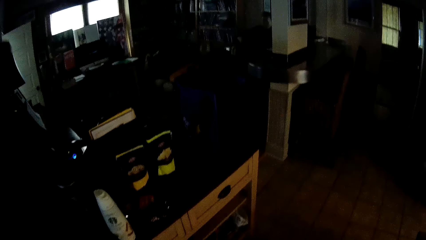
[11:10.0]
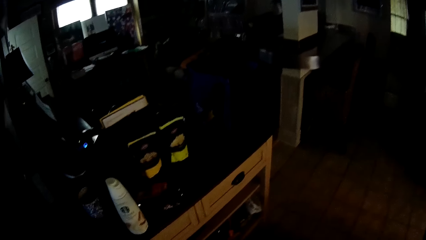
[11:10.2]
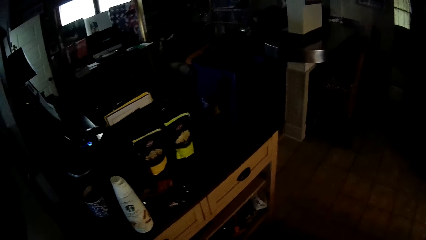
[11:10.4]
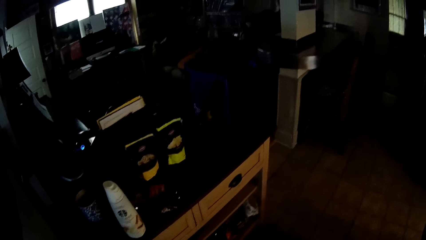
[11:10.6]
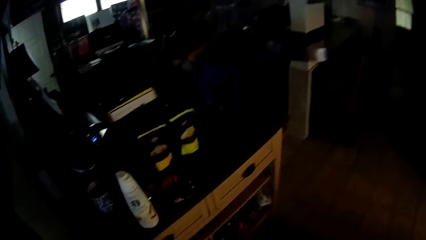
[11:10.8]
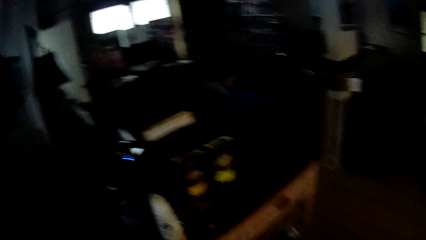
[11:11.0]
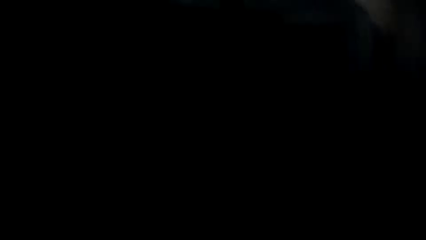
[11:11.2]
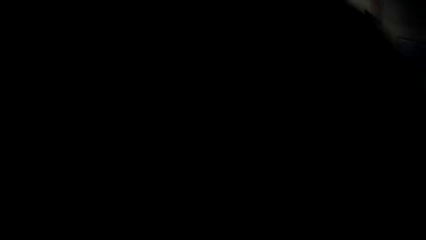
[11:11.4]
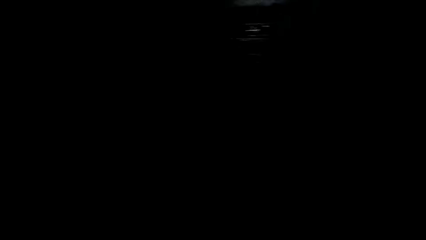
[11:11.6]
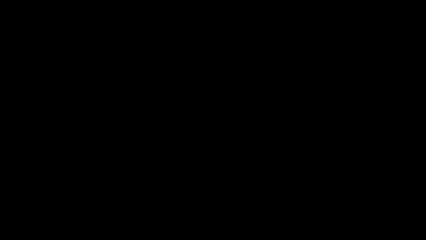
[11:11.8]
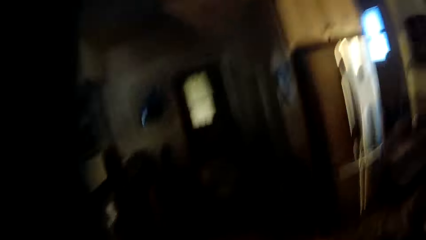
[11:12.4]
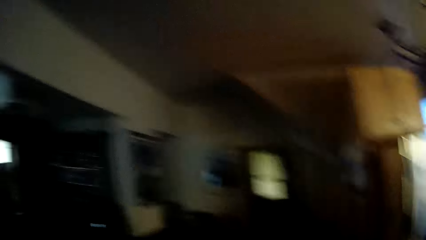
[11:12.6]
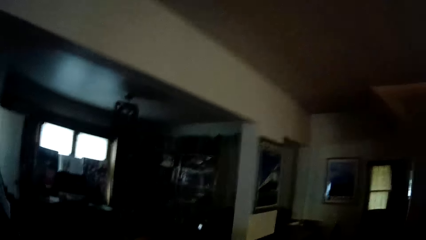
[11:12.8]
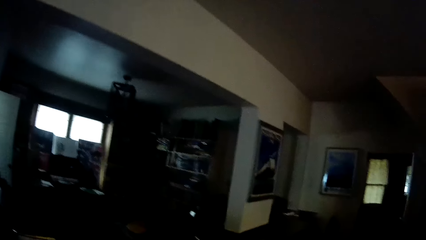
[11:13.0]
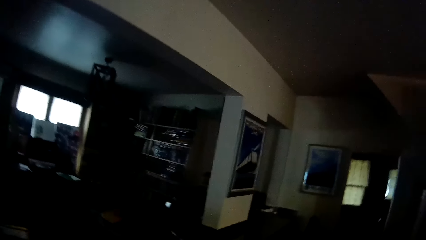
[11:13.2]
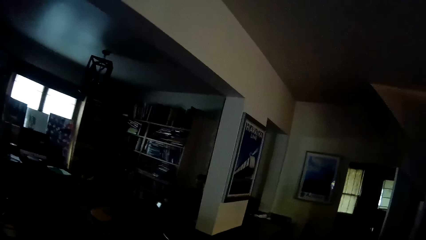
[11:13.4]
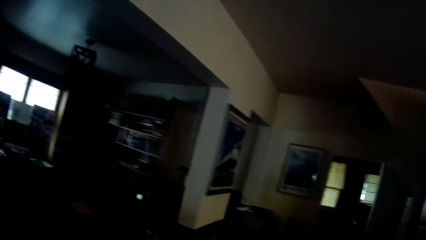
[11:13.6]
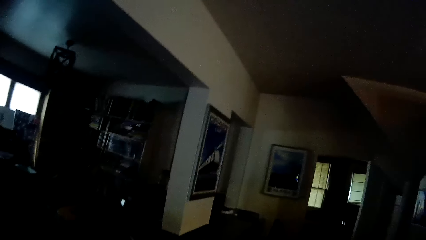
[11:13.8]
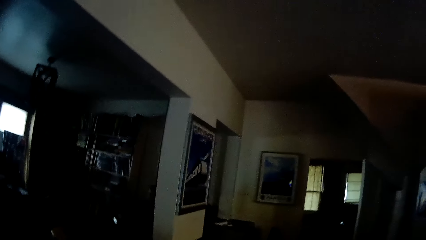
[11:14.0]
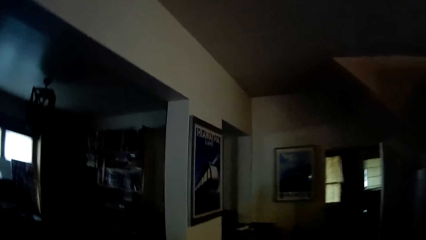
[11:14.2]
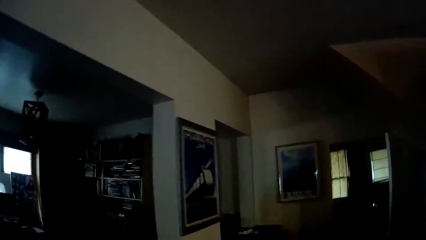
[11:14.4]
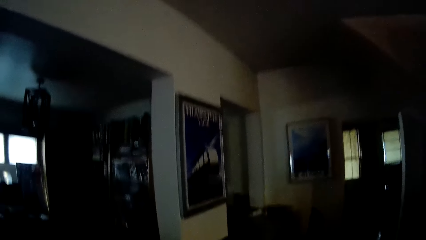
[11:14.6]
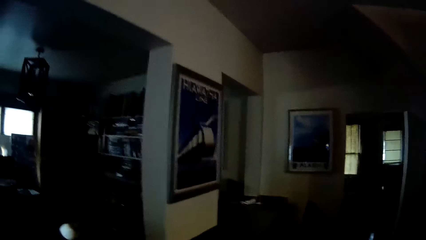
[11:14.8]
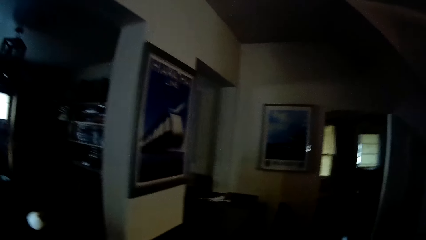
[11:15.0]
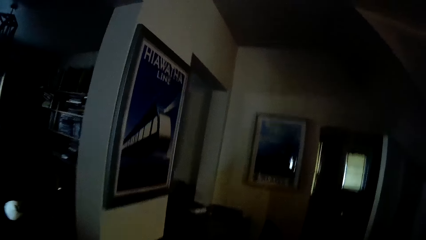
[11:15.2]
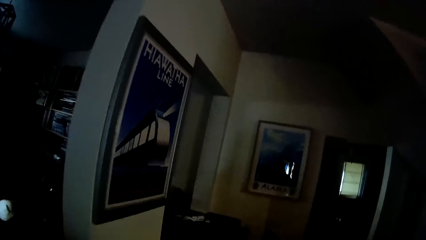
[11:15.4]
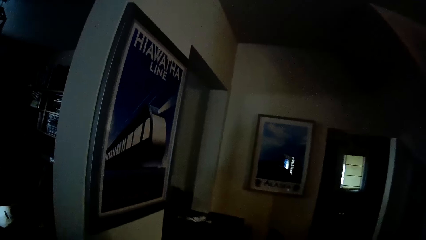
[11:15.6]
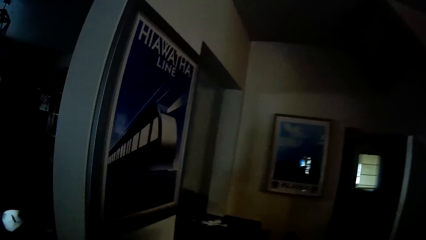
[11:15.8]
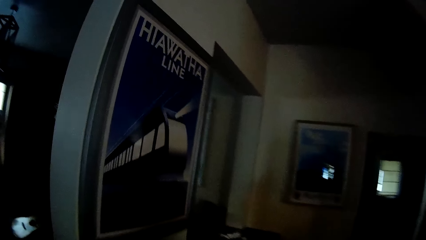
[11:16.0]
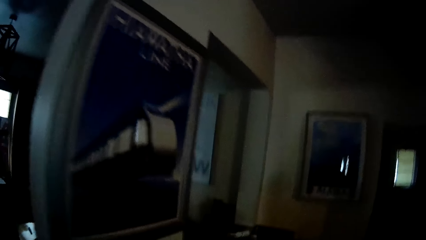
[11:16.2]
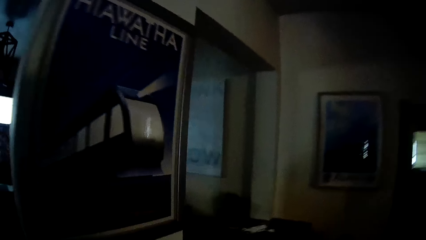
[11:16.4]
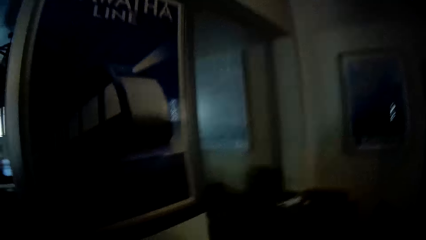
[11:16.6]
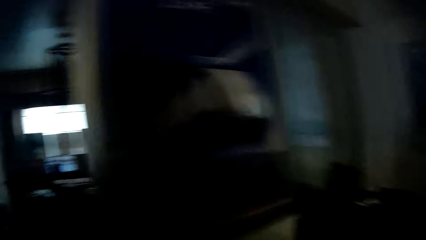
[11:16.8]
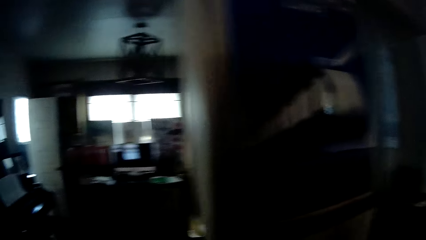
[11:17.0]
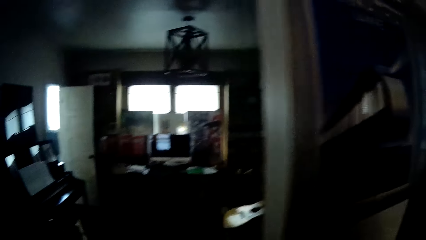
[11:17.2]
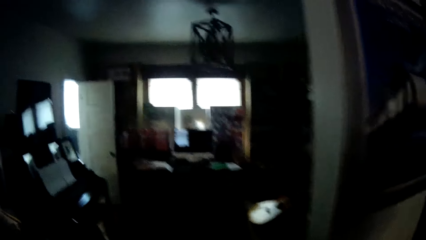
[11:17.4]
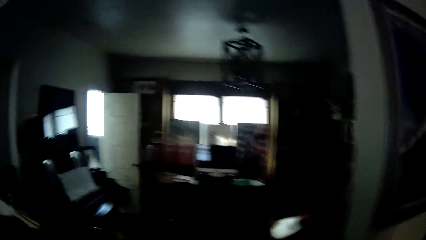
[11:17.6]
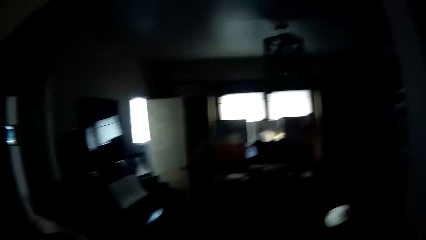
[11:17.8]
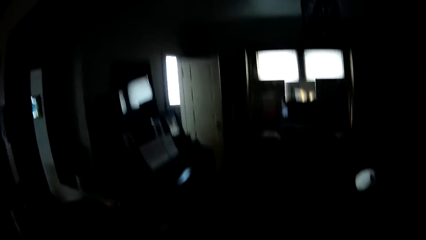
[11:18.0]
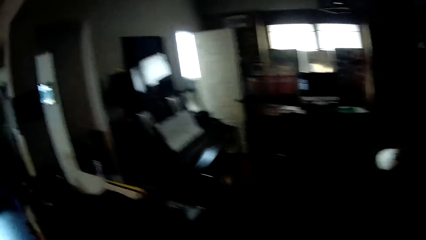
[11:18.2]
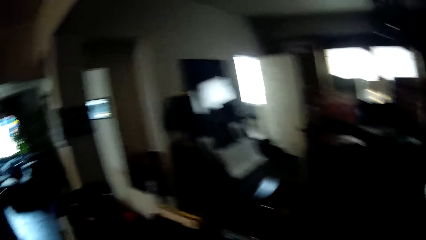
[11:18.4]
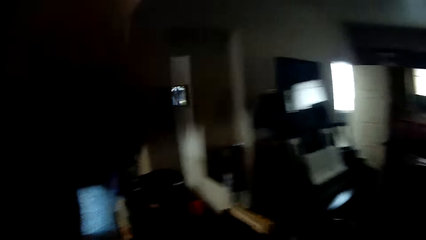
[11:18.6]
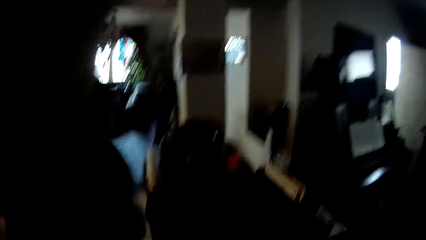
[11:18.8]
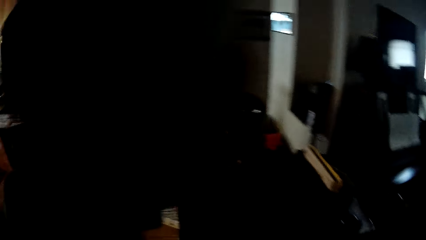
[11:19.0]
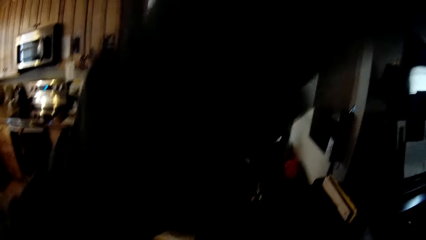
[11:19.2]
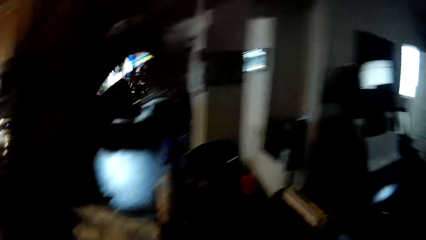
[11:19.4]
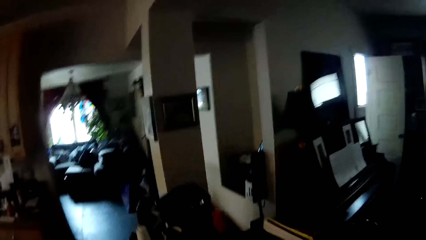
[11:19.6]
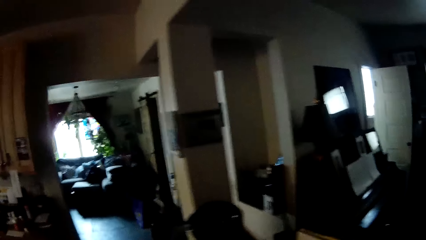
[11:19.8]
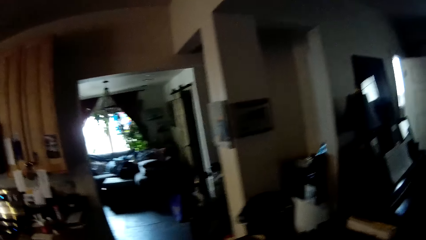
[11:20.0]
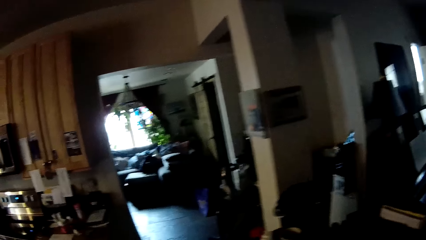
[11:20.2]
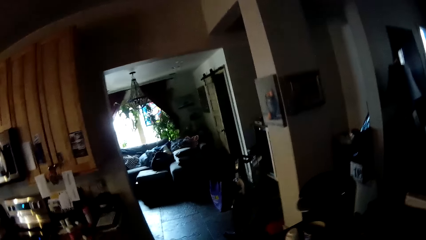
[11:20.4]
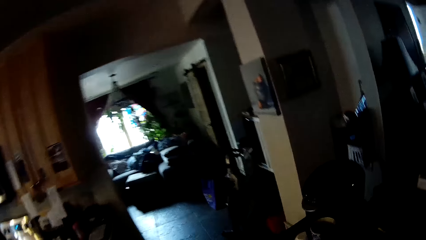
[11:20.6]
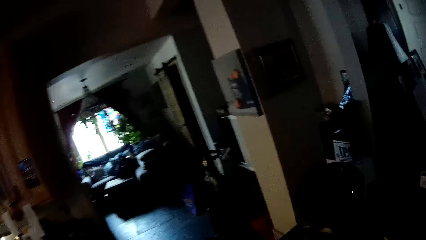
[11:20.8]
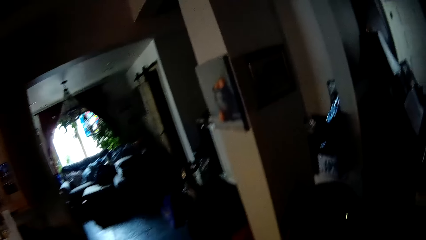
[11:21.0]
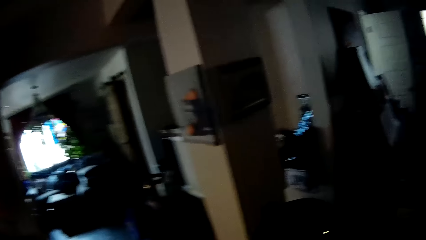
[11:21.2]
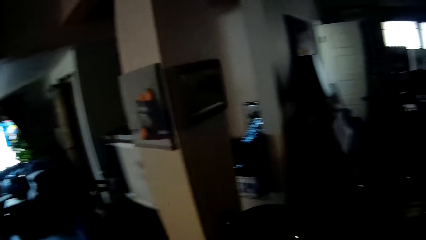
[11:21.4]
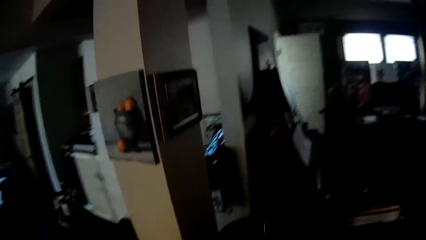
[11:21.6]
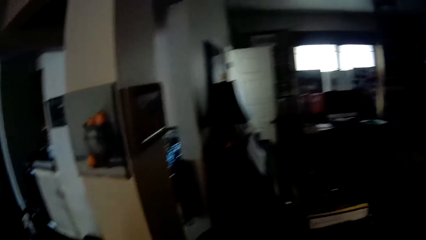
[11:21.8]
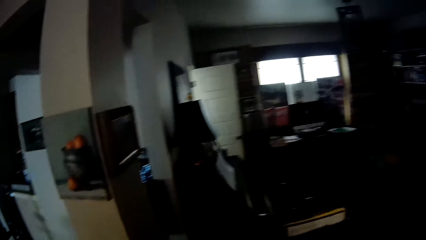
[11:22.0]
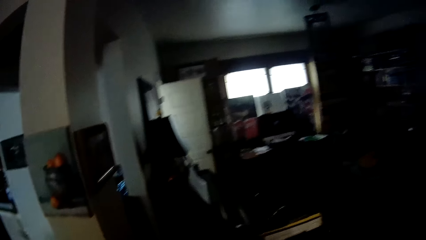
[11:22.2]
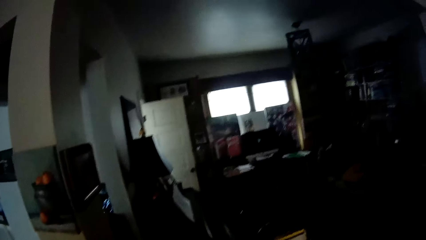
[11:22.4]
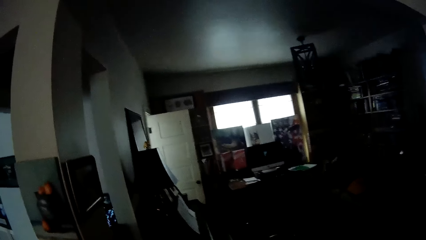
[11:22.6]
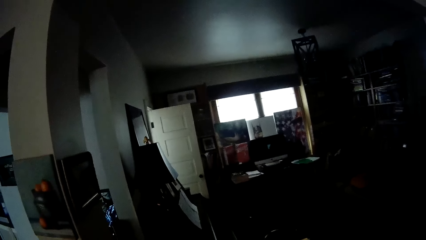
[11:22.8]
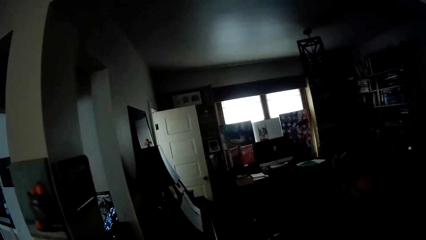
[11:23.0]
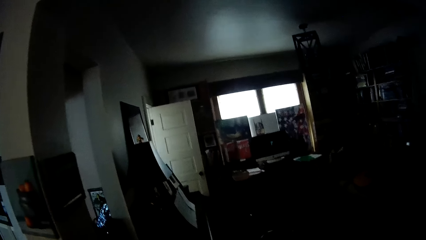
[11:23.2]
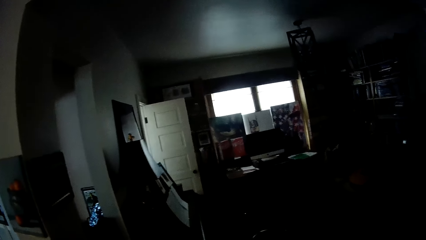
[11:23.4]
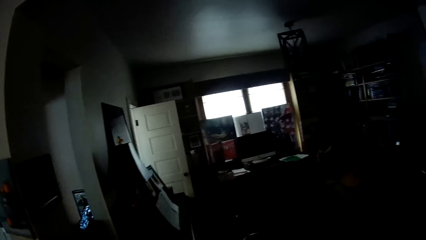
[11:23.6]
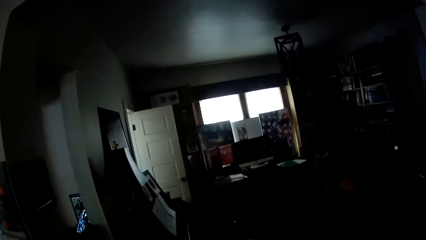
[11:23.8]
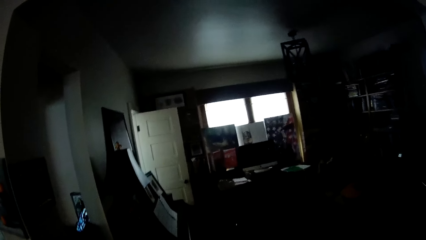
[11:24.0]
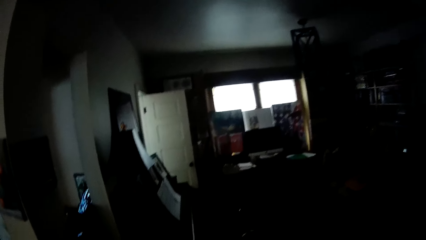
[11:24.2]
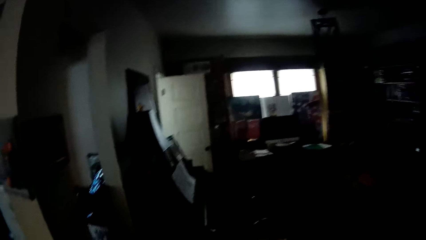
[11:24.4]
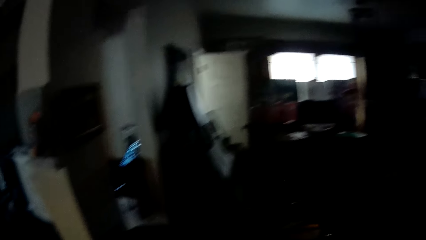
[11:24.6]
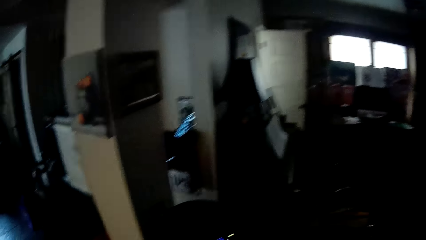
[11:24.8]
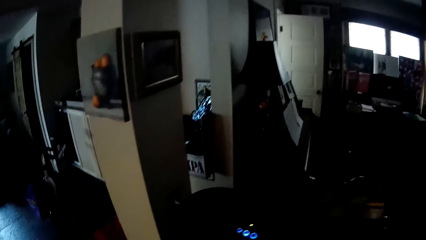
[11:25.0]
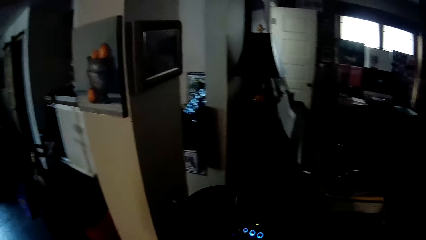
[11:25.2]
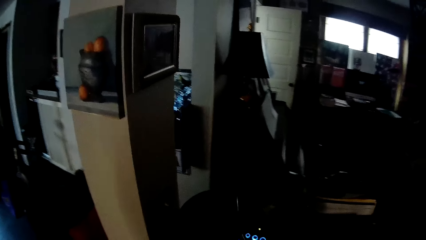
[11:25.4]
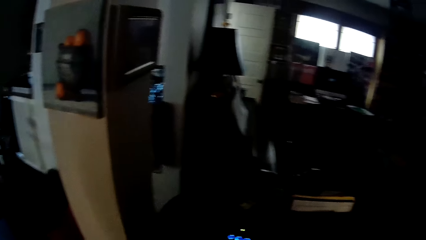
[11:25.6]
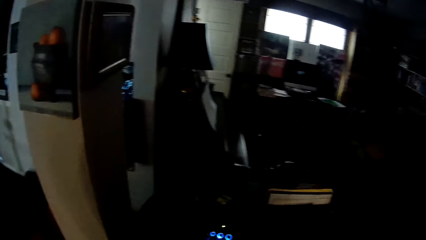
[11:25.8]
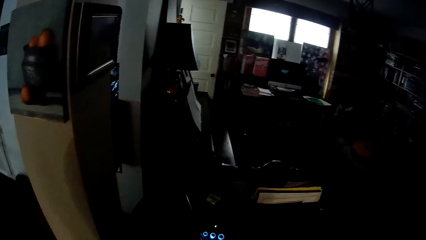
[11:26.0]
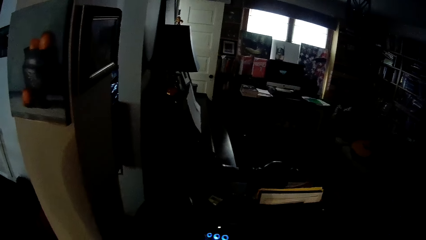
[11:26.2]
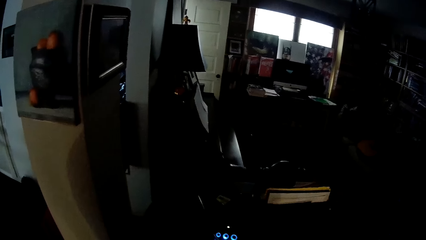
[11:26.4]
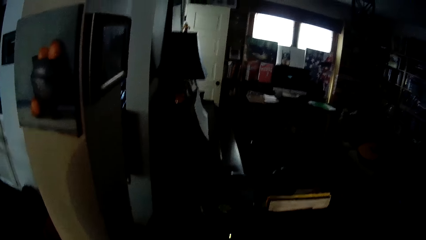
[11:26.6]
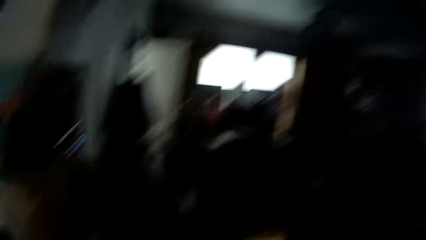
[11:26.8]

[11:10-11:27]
The camera wearer walks forward. They move their arm.
